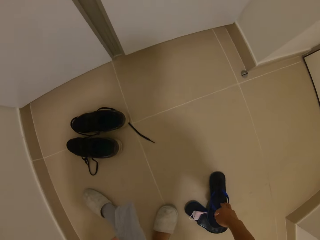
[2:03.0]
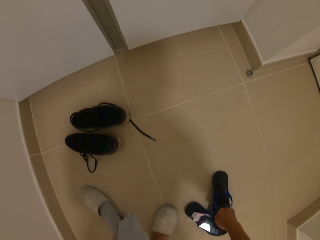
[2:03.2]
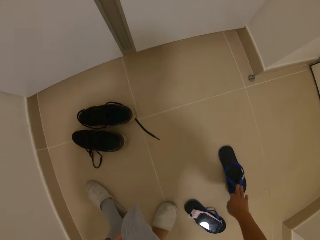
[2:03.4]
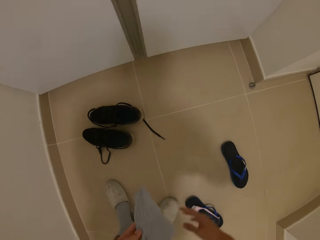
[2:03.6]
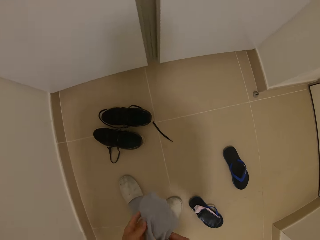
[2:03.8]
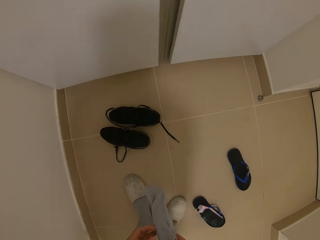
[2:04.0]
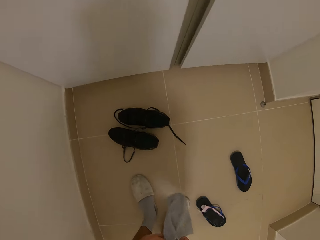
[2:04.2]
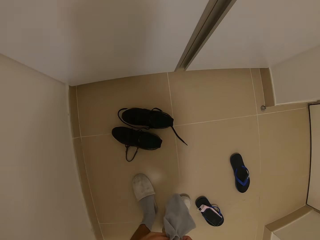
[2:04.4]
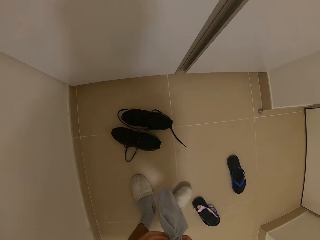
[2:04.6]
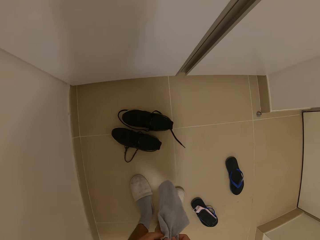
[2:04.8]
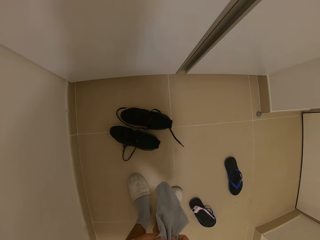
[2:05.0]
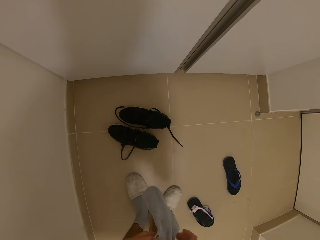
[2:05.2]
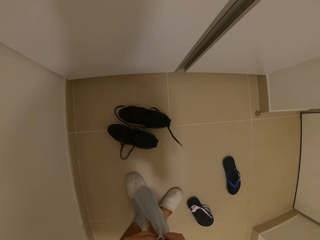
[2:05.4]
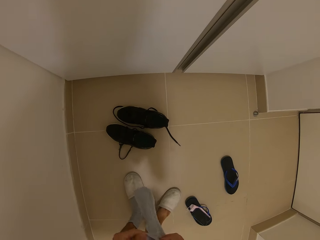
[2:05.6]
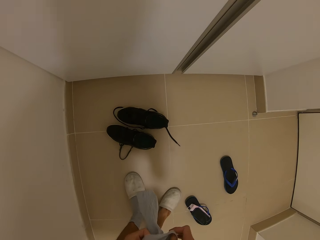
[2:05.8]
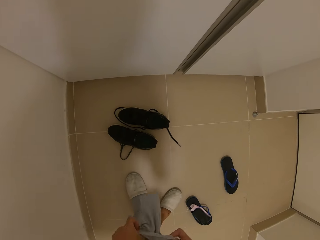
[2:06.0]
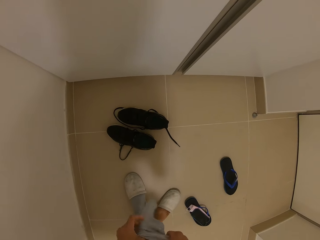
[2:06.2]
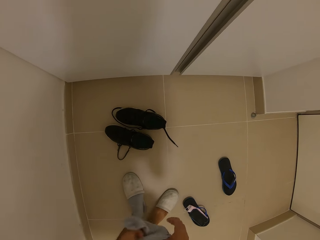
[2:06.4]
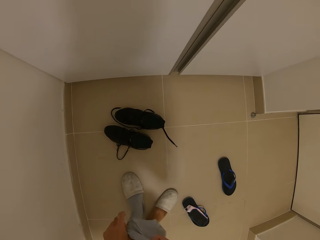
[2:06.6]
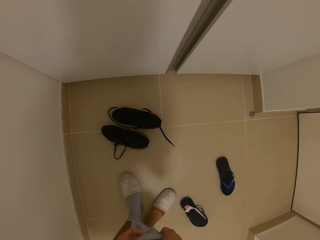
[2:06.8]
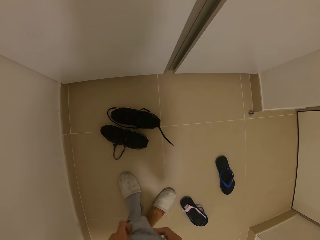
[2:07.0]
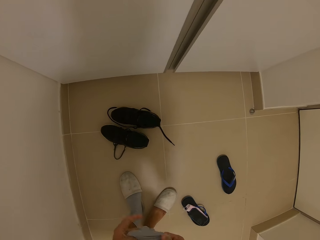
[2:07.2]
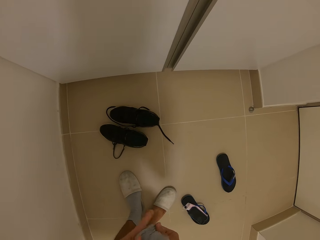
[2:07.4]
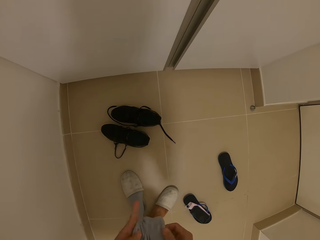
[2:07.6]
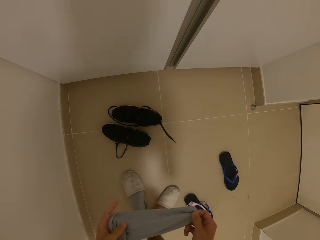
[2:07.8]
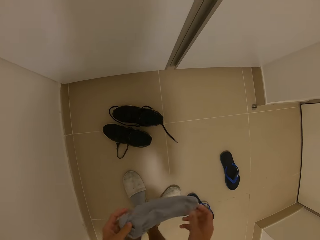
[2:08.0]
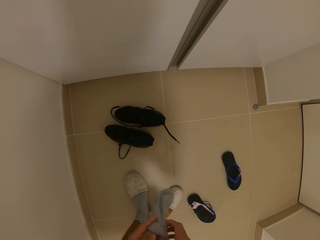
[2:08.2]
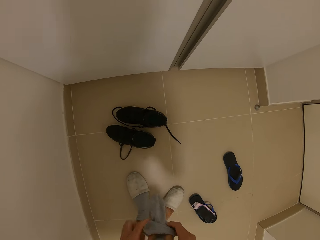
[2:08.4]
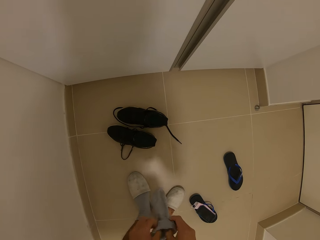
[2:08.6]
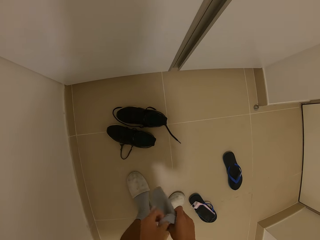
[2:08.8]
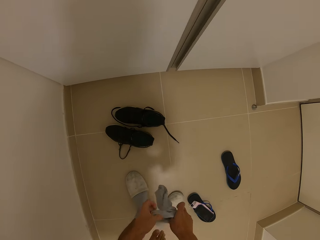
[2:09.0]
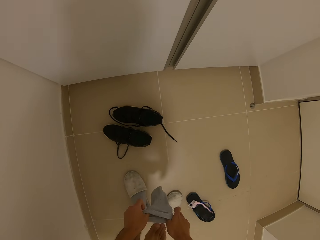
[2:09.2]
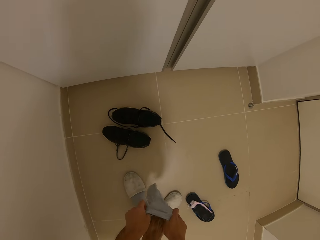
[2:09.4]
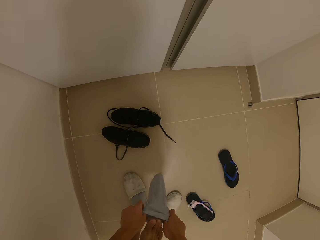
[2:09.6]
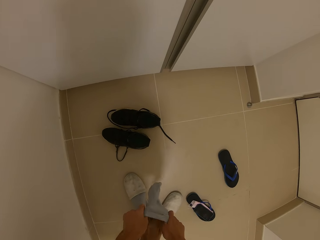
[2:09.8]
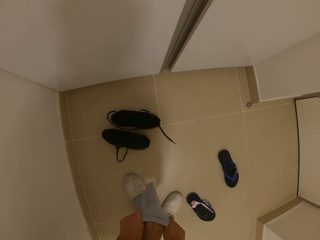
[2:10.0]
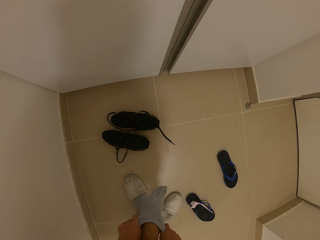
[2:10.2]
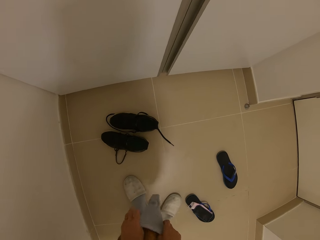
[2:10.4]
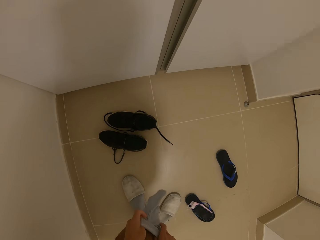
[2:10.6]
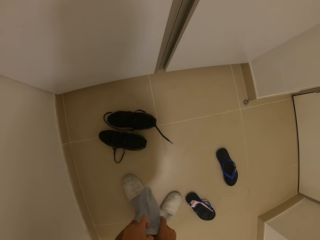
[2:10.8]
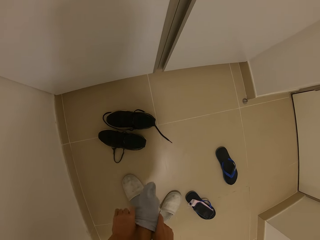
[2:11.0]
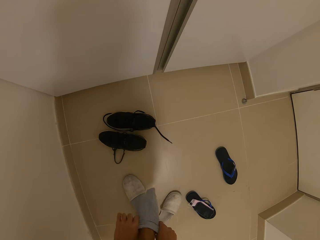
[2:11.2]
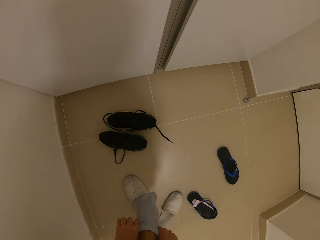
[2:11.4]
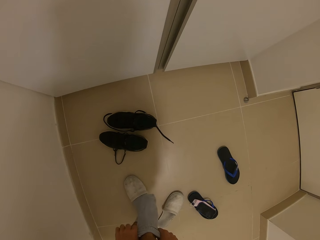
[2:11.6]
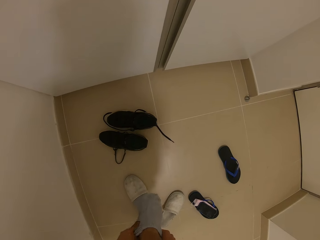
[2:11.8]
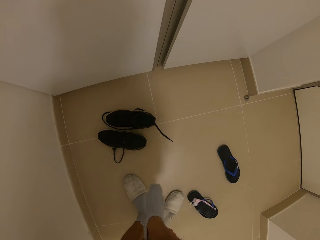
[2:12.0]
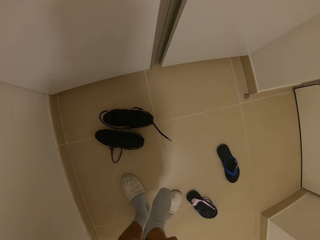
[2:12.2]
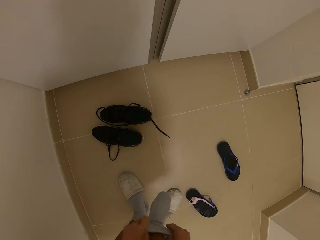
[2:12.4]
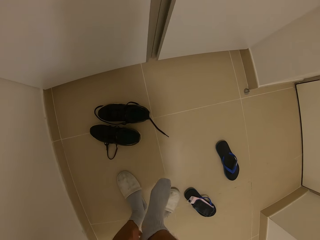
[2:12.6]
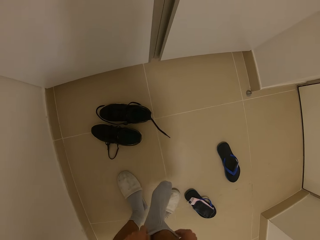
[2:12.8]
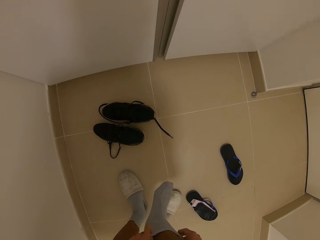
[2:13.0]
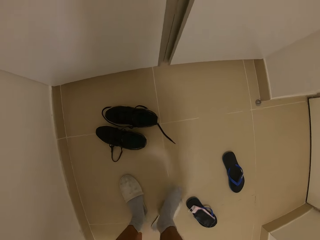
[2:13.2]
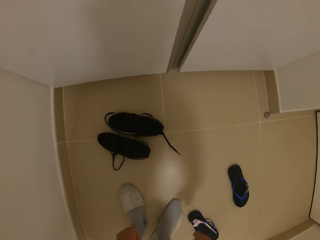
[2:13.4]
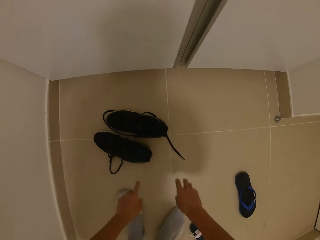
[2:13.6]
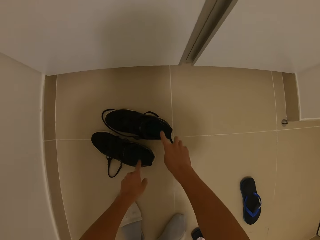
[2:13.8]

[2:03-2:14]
The camera wearer pushes a shoe. They turn a sock. They put on the sock.

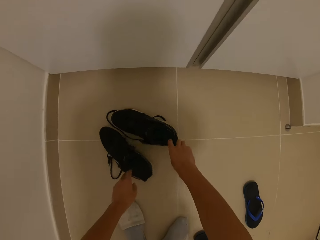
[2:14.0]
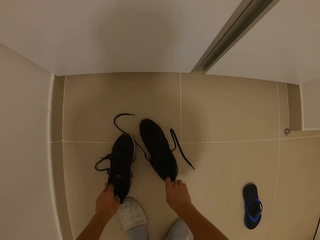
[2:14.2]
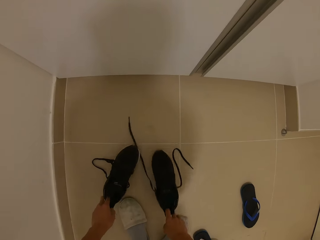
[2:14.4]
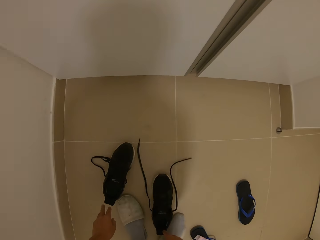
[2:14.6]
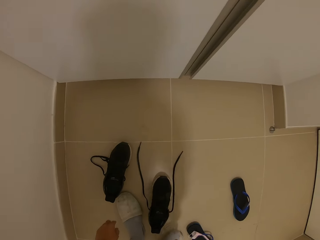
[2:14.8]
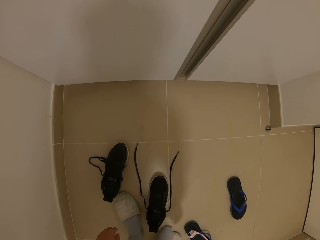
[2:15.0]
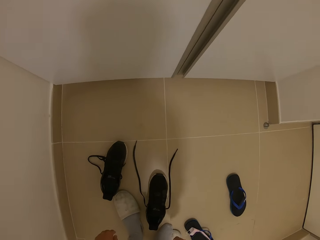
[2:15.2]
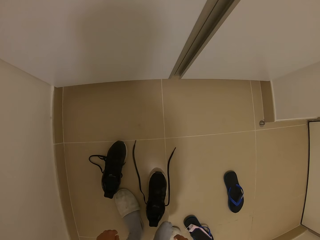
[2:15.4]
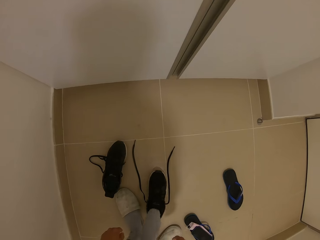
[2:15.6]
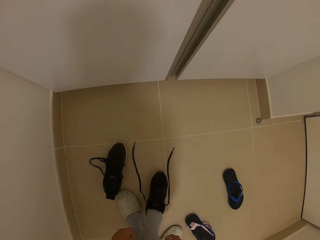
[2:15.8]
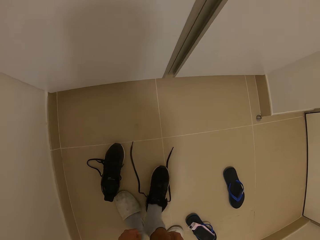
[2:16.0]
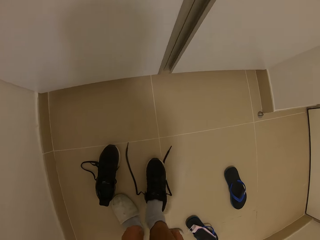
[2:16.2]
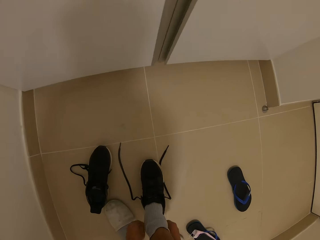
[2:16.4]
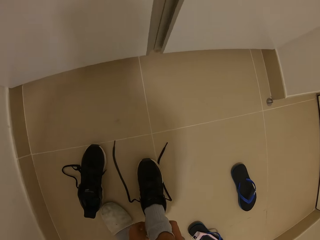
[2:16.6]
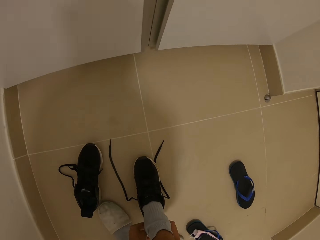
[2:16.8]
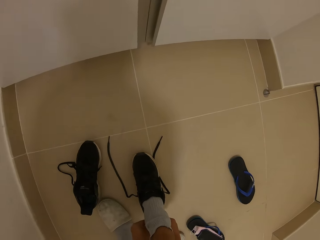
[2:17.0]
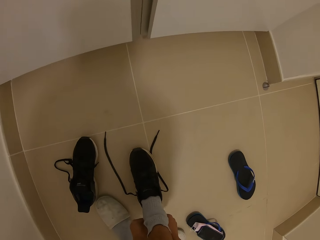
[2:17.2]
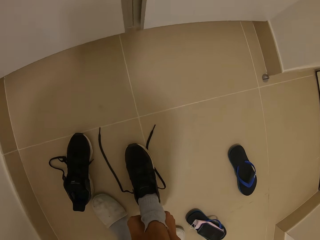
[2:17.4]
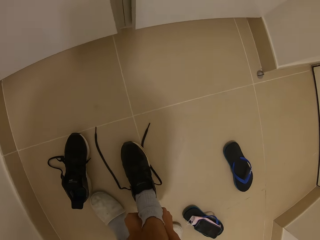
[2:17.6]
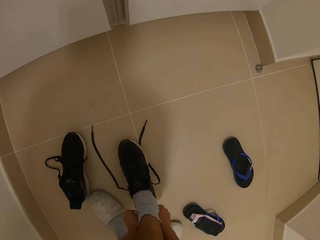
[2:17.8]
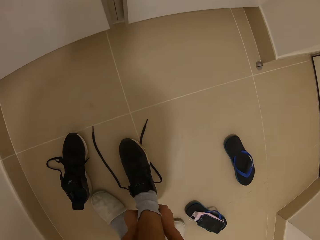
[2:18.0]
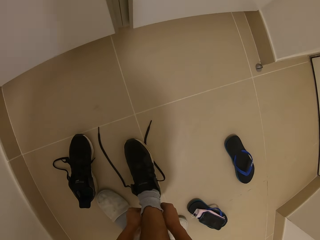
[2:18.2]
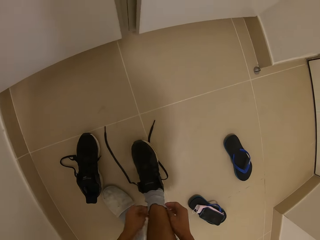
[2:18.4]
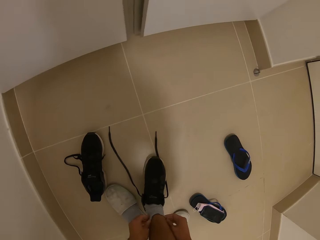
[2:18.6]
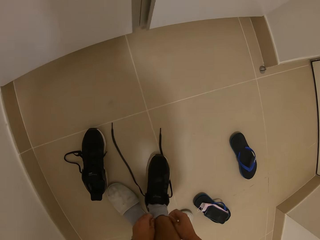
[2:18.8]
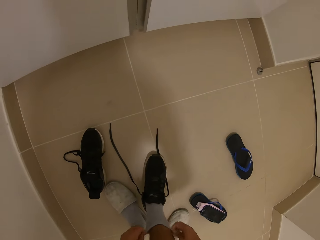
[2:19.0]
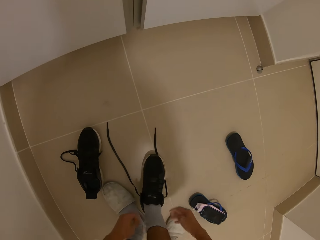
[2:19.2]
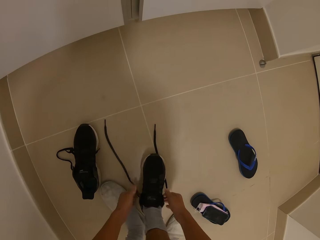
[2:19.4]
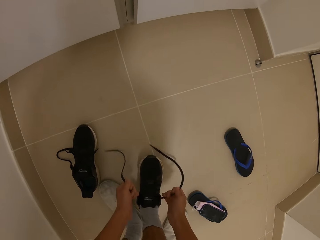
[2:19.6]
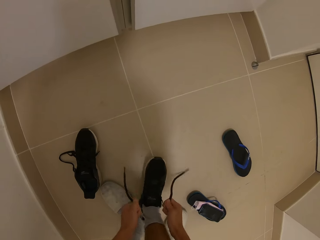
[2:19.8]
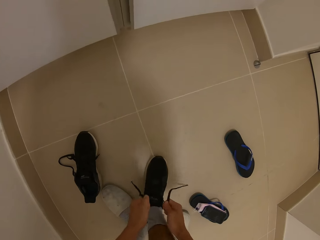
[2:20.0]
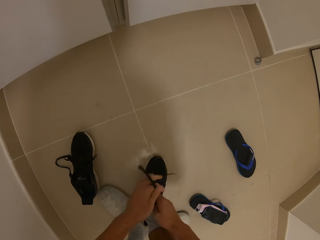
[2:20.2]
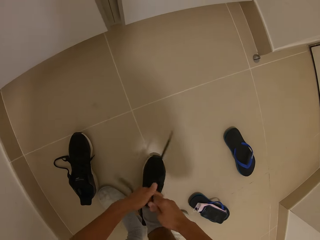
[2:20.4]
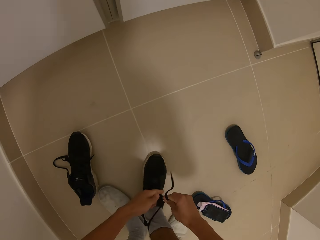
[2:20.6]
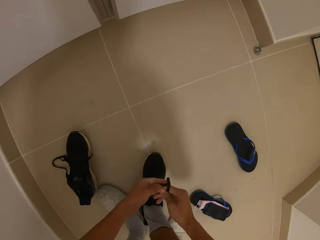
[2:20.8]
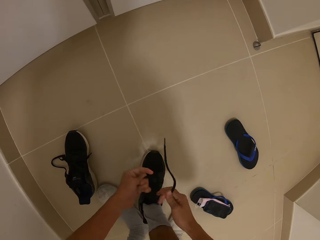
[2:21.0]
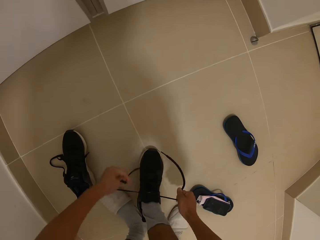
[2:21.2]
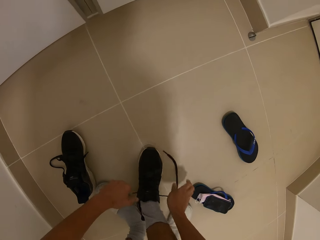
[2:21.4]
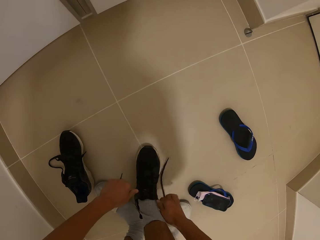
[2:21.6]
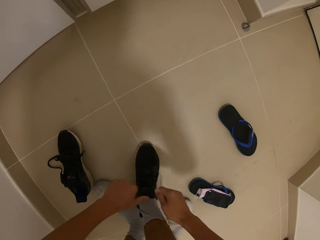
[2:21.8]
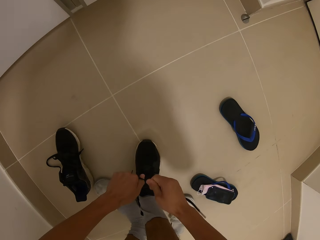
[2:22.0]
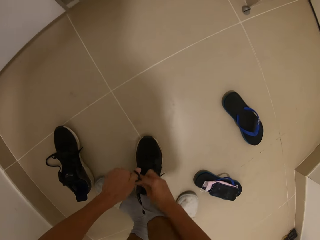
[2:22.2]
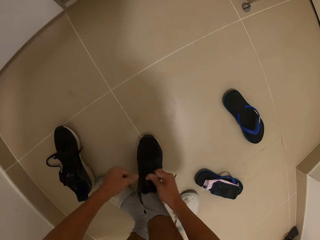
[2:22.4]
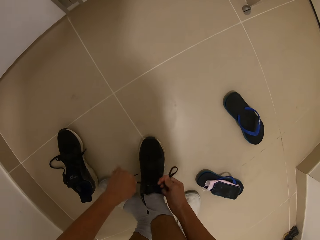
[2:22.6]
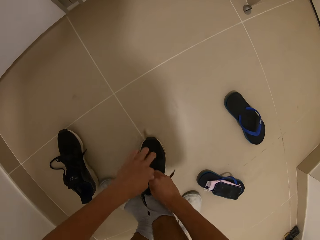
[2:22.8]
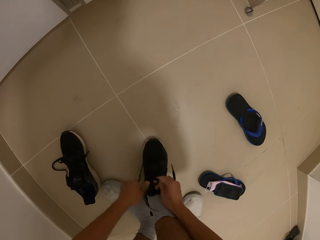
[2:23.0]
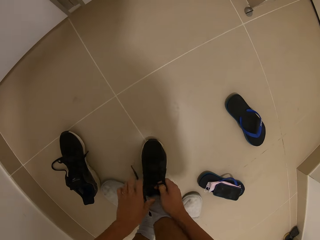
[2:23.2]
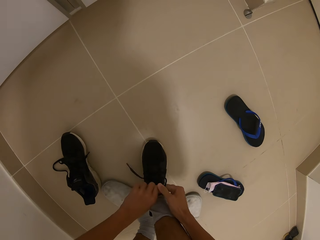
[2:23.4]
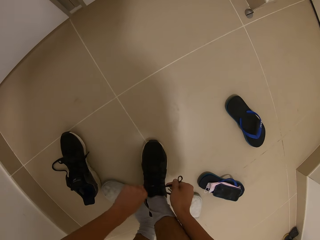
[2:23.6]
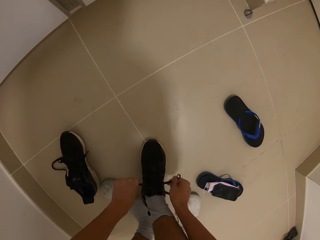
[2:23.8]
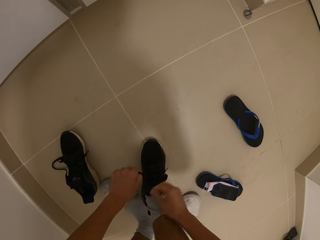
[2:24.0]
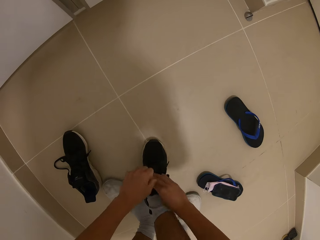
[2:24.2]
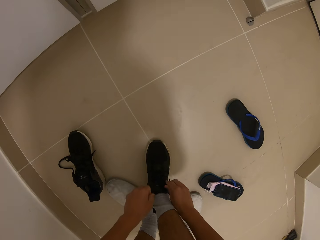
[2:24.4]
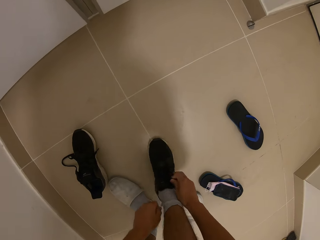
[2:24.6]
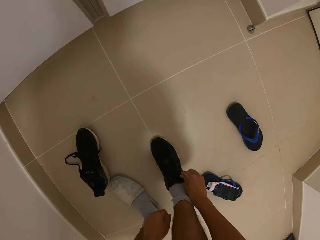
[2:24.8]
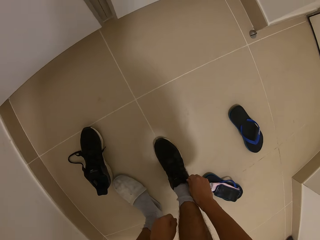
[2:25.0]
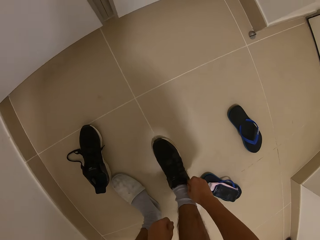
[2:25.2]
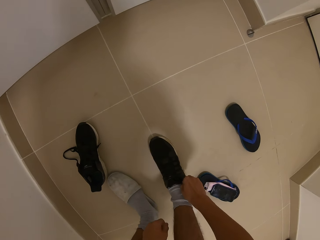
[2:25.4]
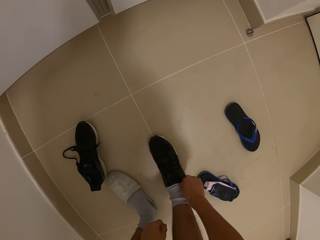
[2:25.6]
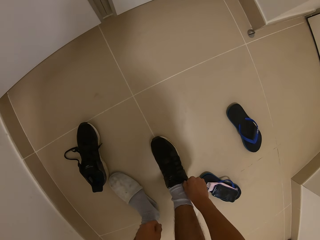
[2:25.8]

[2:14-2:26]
The camera wearer puts on his shoe. He pulls the shoes. He puts on the shoe. He ties his shoe laces.
